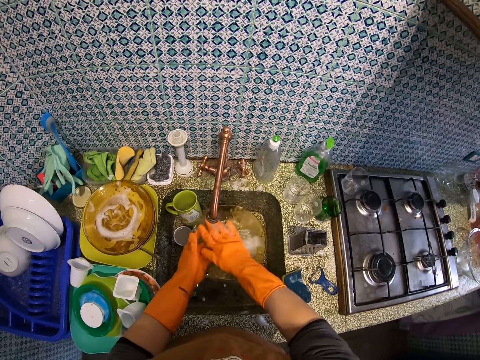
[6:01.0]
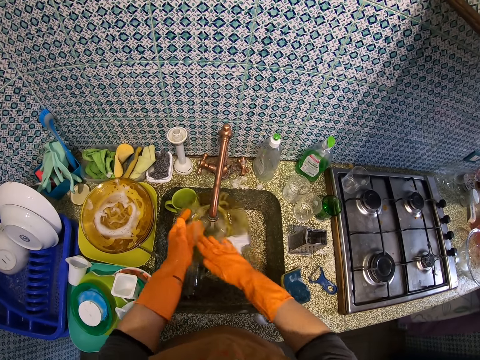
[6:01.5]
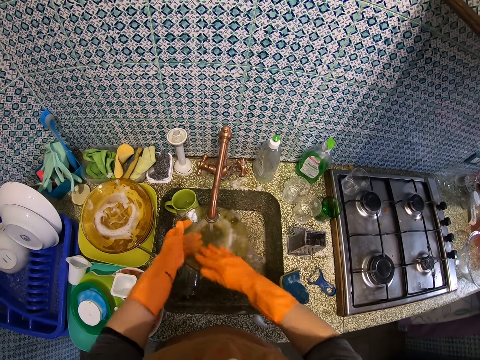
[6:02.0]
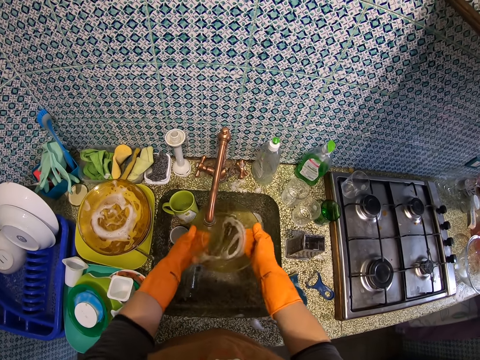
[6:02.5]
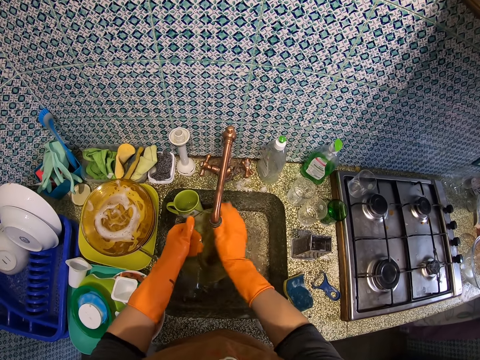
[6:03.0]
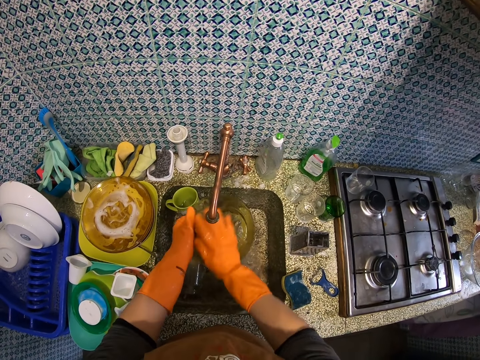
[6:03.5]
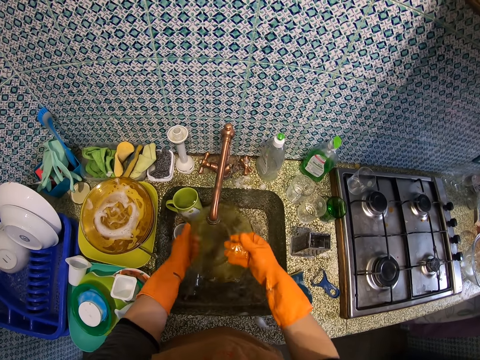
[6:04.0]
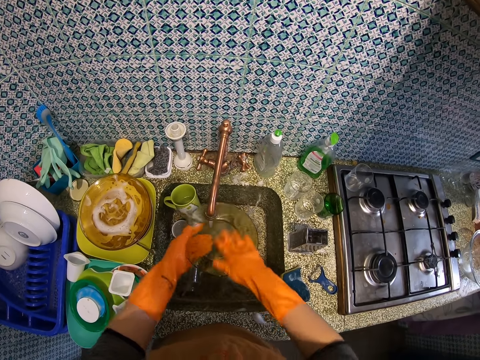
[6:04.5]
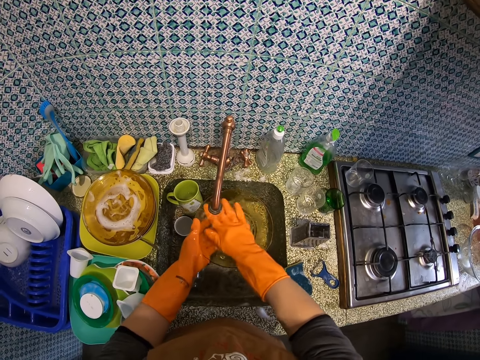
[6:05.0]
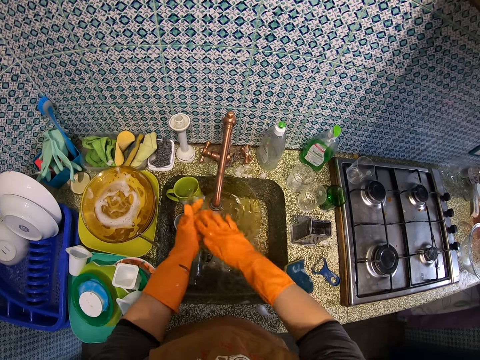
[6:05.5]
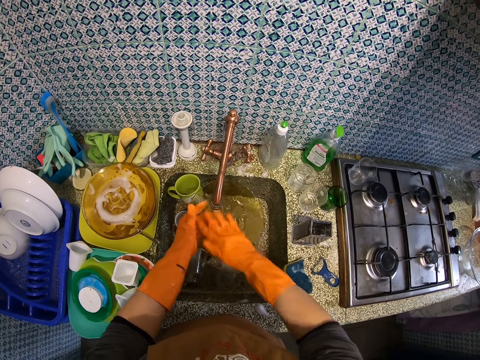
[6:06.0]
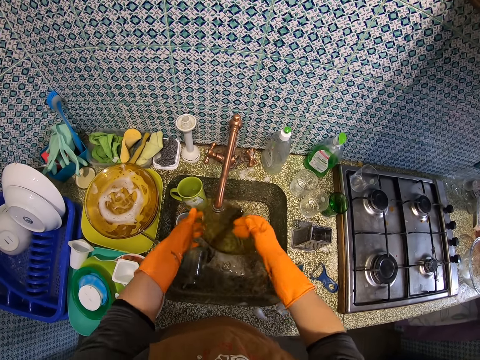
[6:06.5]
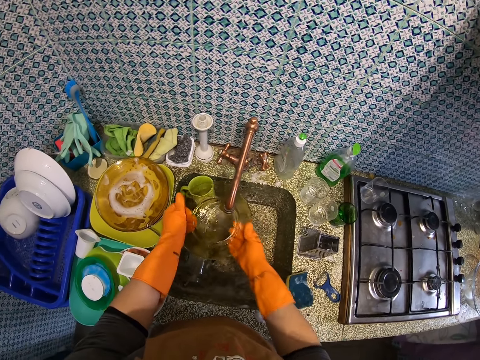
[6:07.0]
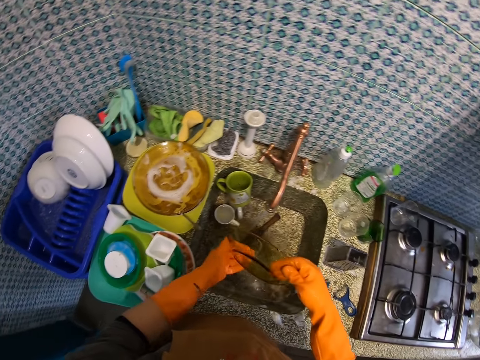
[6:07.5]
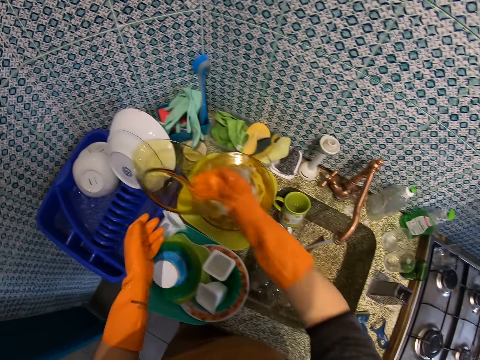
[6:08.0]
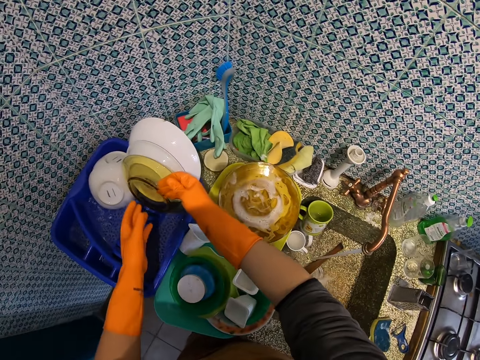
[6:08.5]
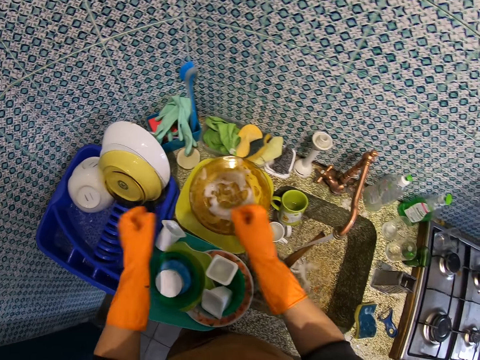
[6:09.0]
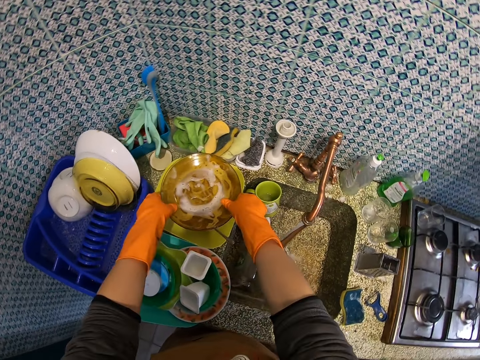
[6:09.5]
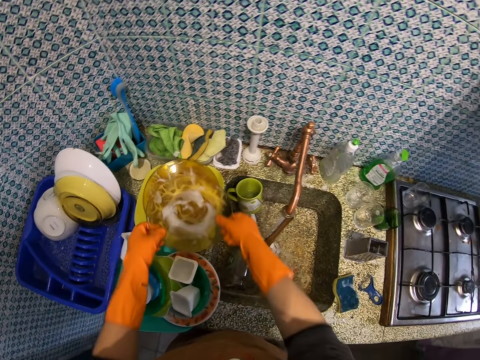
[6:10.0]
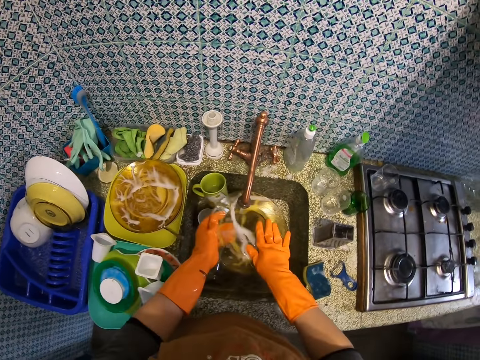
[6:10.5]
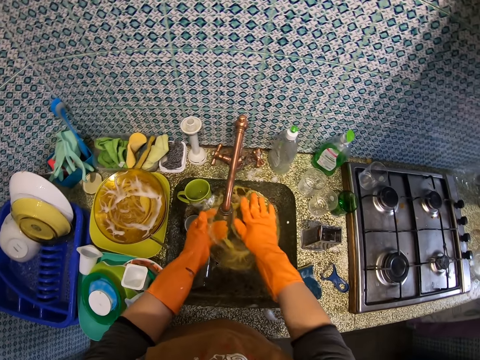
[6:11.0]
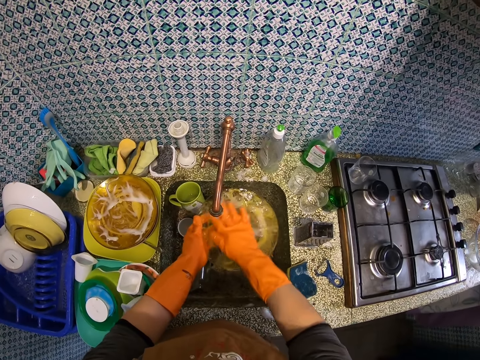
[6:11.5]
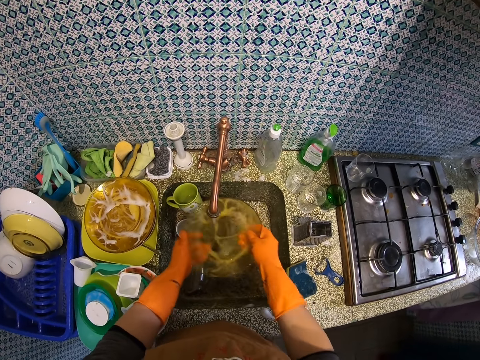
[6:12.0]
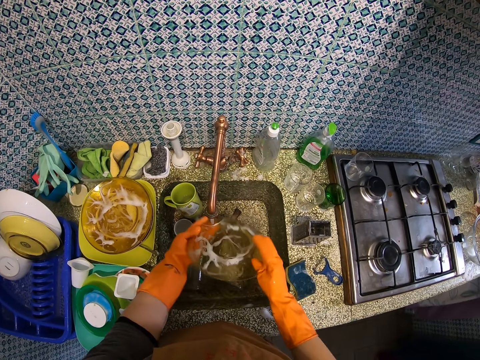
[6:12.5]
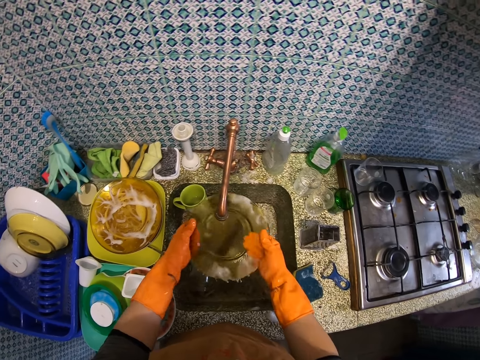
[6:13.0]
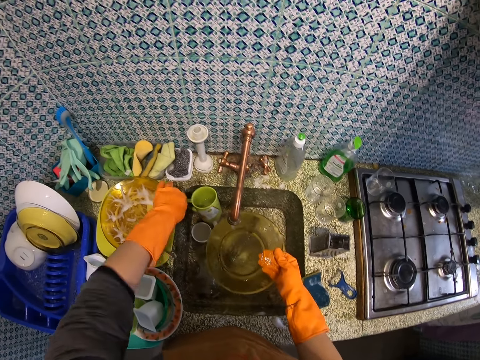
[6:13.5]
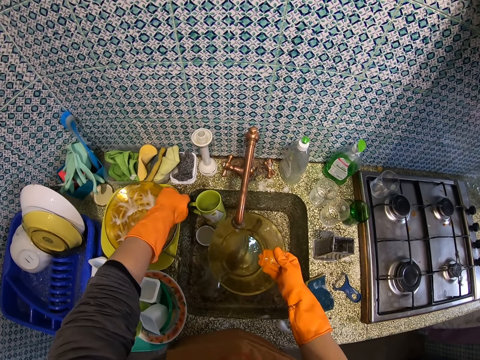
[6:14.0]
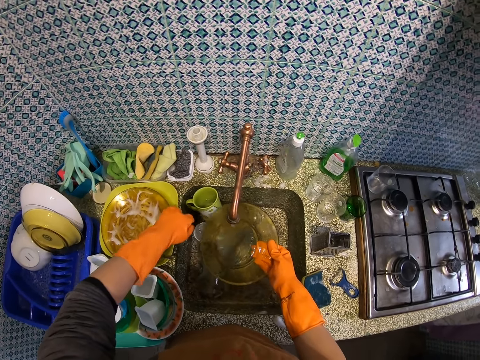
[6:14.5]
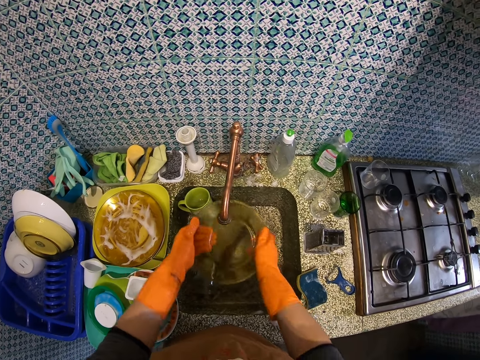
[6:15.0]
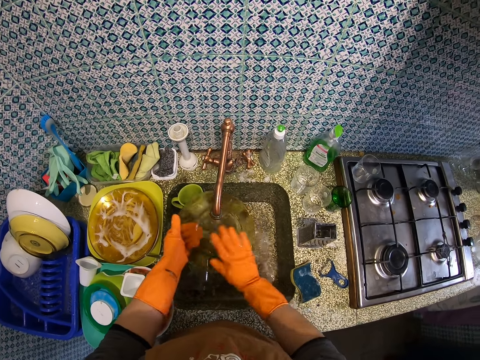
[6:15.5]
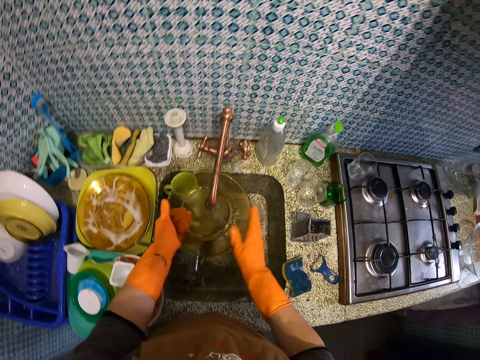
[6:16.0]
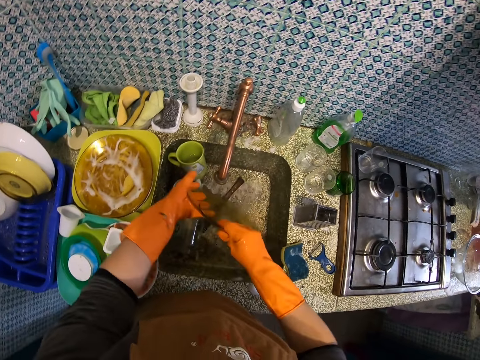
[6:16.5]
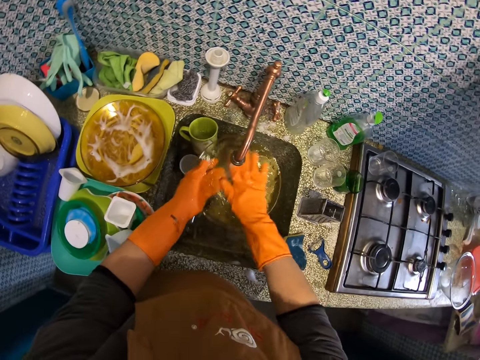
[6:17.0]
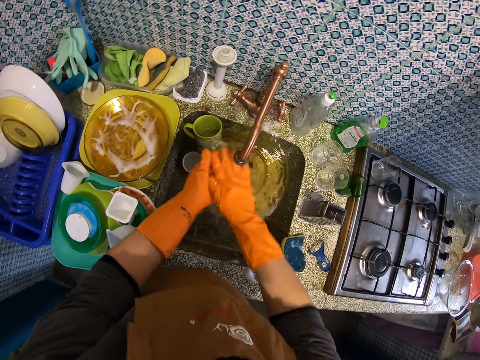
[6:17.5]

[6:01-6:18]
The camera wearer rinses the plate. He drops the plate in the plate rack. He picks up another plate. He rinses the plate. He adjusts some plates with his left hand.

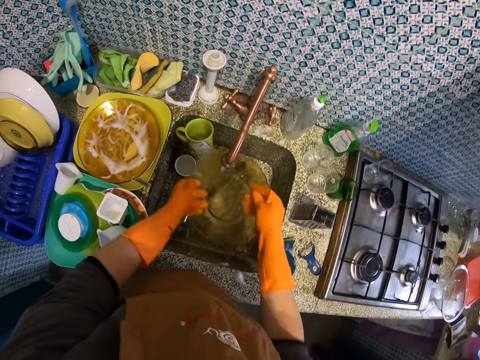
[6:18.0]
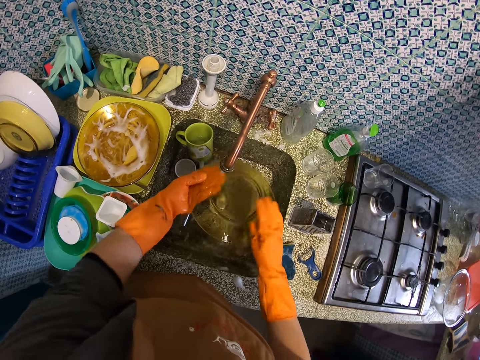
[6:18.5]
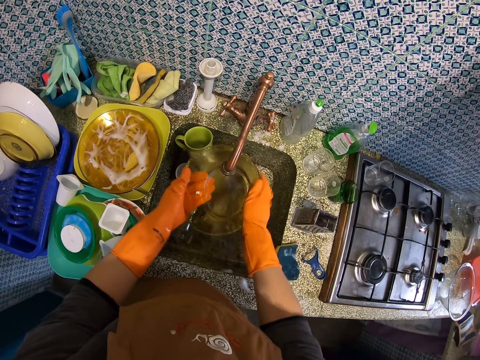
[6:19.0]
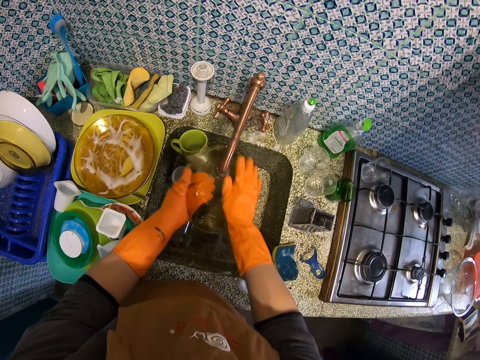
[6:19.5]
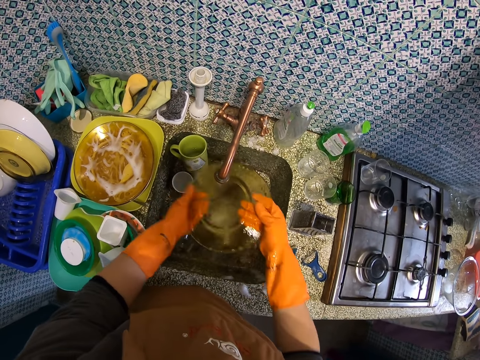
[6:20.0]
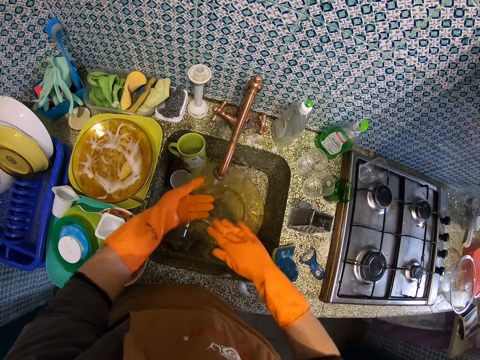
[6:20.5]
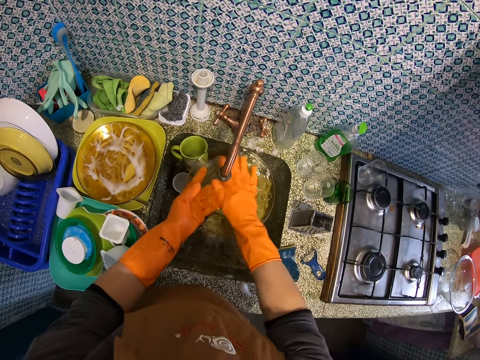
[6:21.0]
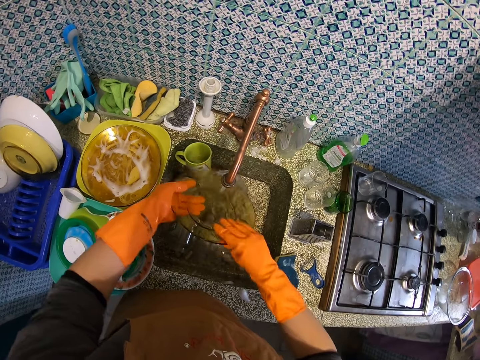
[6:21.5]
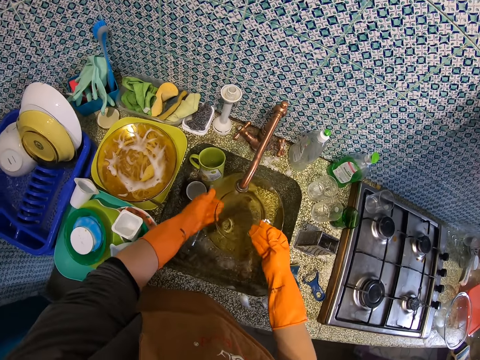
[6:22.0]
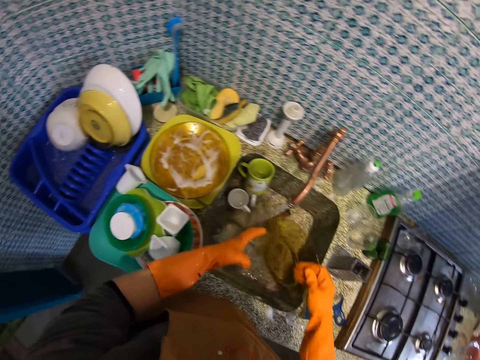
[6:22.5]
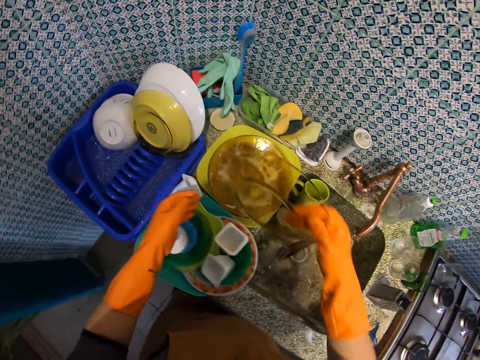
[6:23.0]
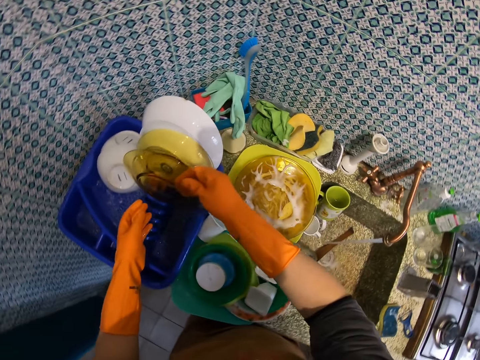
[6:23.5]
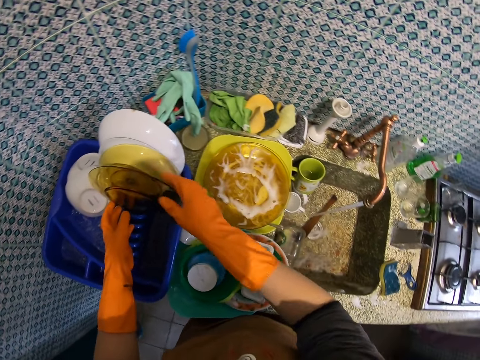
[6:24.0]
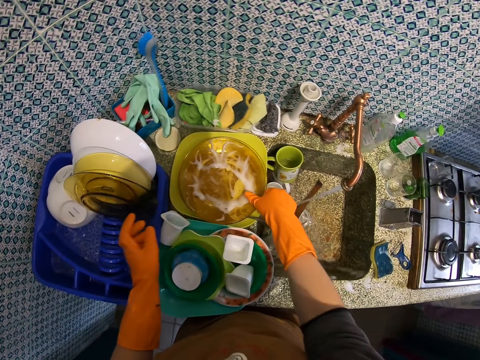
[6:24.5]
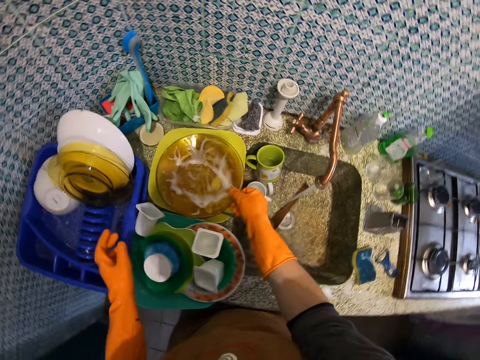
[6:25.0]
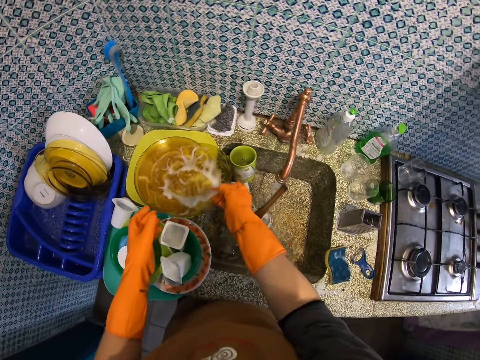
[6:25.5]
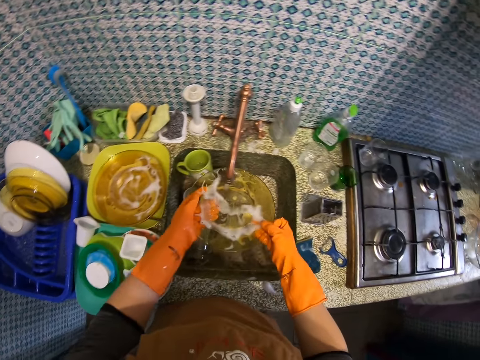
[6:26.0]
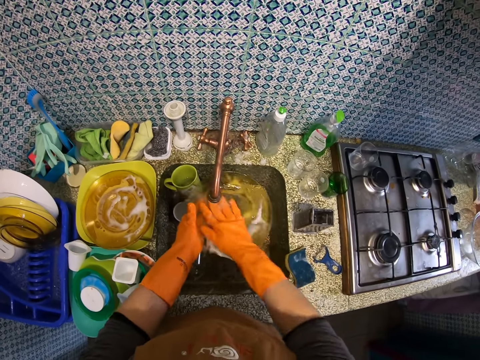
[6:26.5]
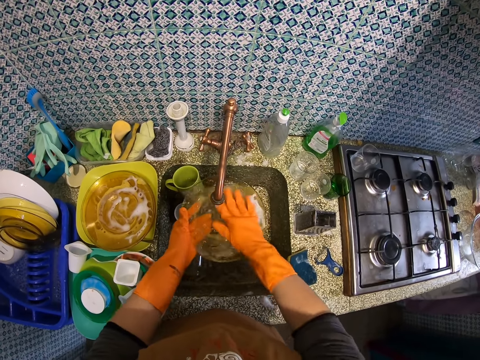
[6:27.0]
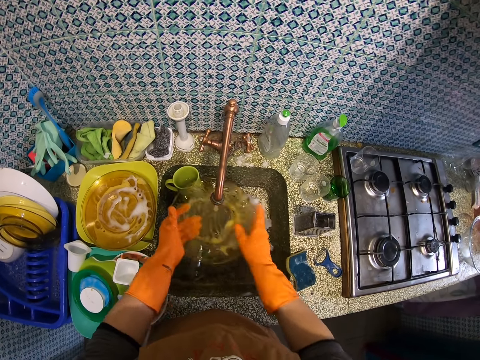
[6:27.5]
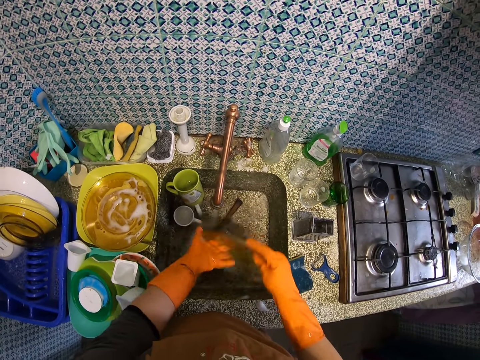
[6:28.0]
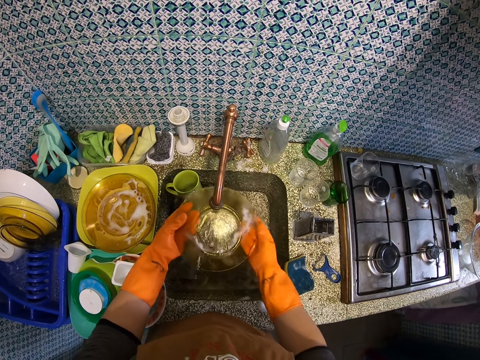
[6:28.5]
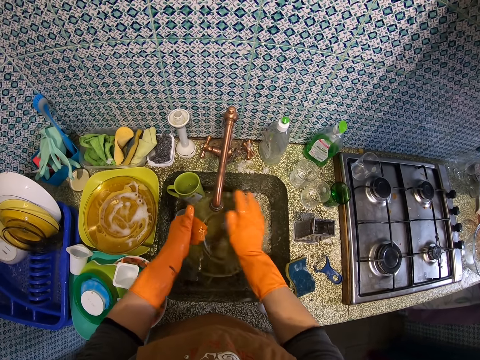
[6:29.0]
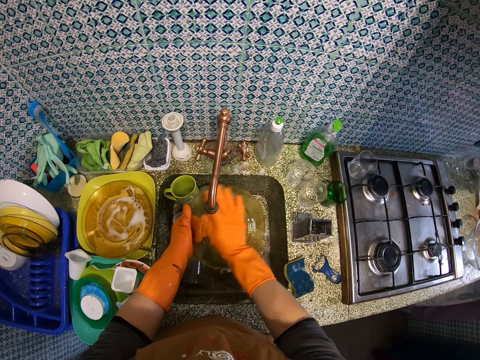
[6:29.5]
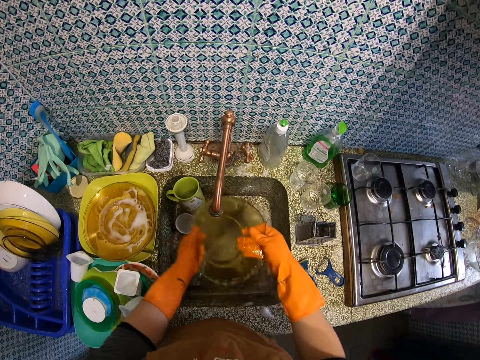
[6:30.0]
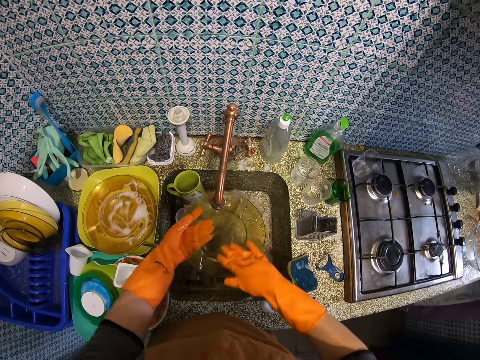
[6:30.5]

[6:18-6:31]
The camera wearer drops the plate in the plate rack. They pick up another plate. They rinse the plate.
